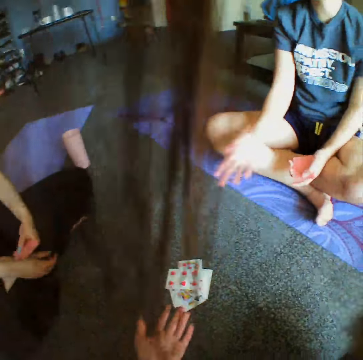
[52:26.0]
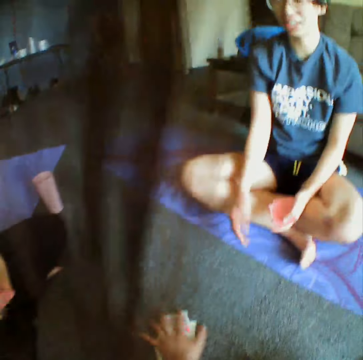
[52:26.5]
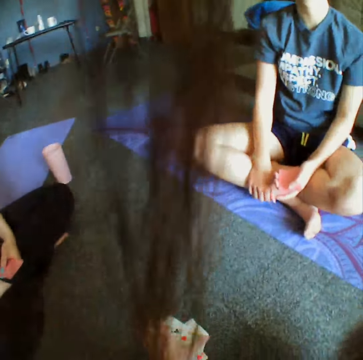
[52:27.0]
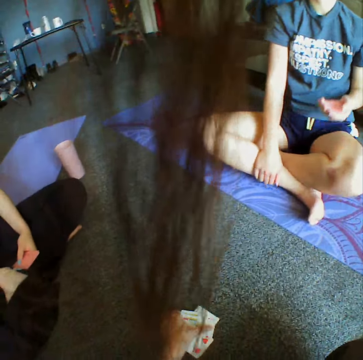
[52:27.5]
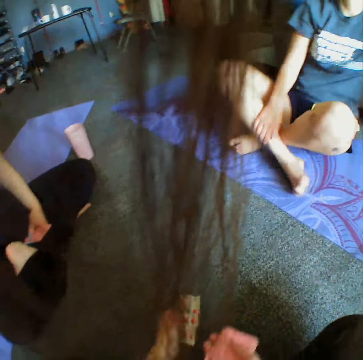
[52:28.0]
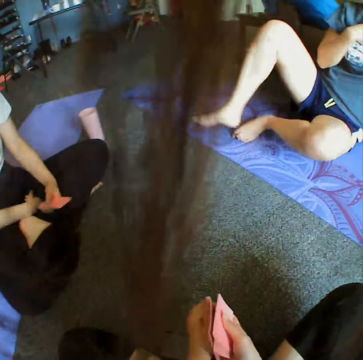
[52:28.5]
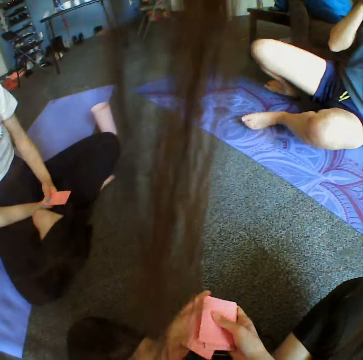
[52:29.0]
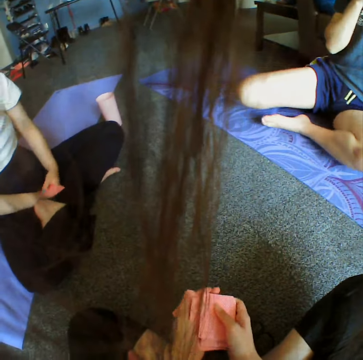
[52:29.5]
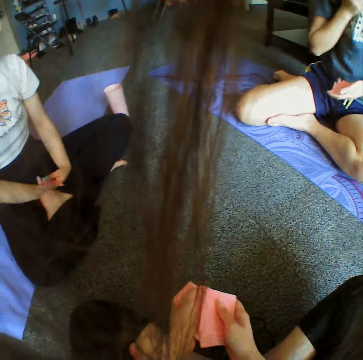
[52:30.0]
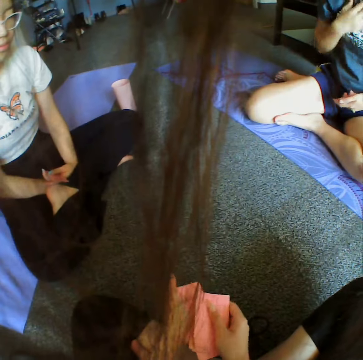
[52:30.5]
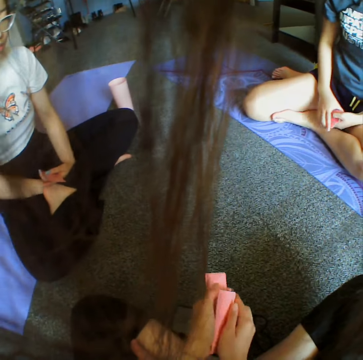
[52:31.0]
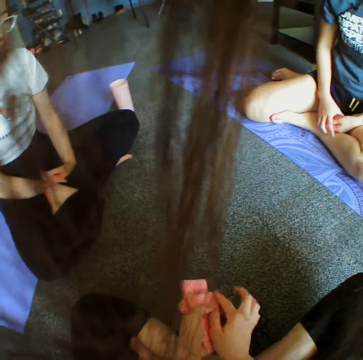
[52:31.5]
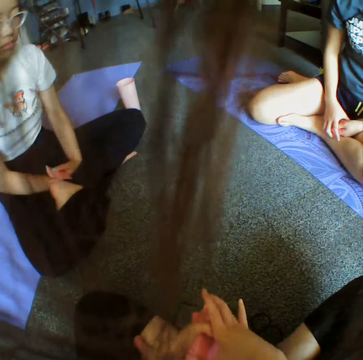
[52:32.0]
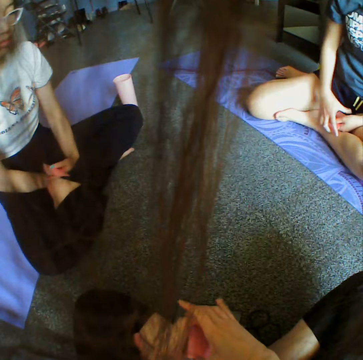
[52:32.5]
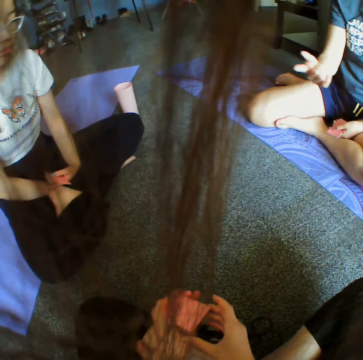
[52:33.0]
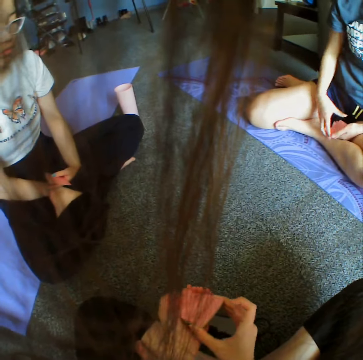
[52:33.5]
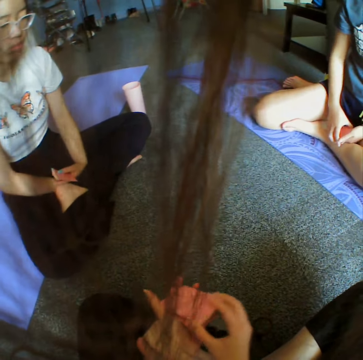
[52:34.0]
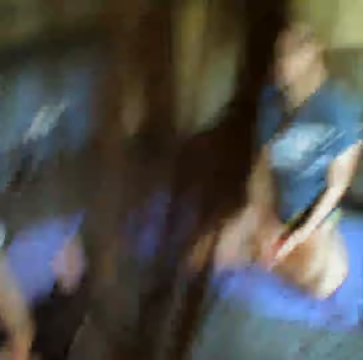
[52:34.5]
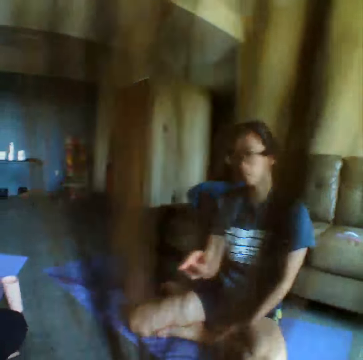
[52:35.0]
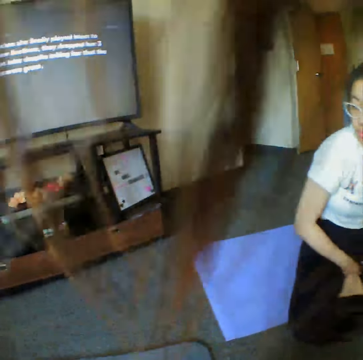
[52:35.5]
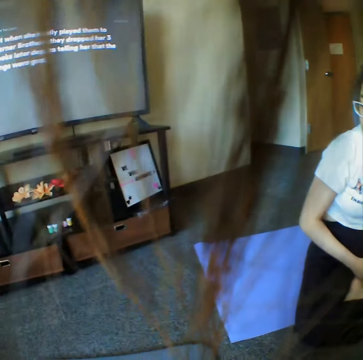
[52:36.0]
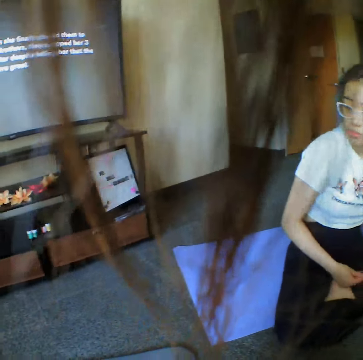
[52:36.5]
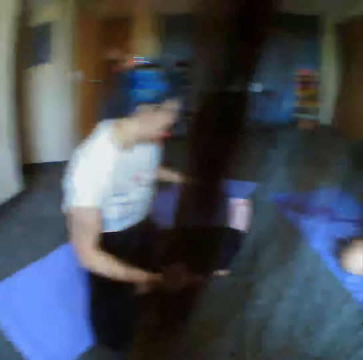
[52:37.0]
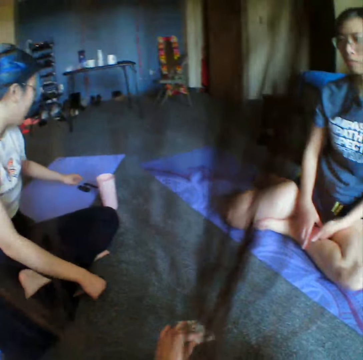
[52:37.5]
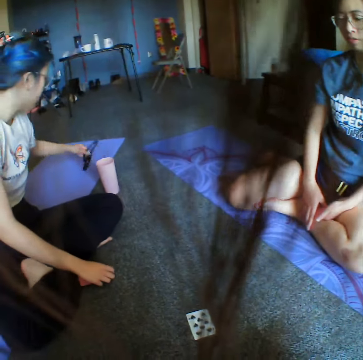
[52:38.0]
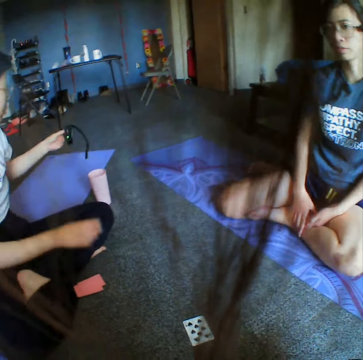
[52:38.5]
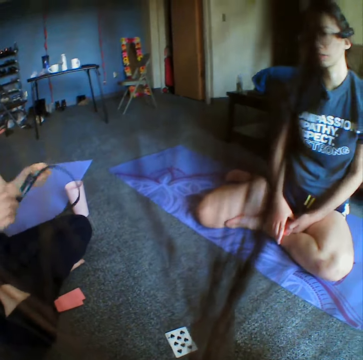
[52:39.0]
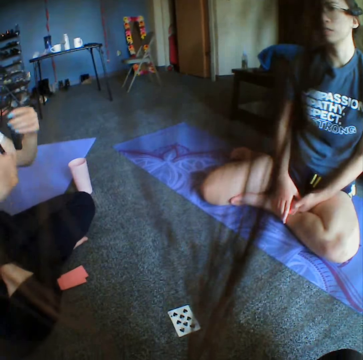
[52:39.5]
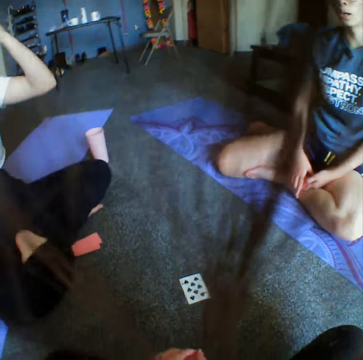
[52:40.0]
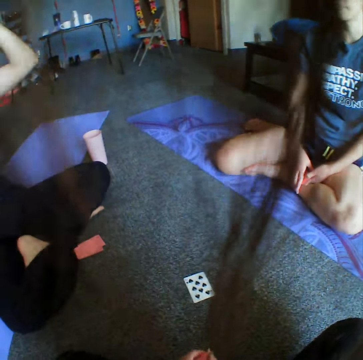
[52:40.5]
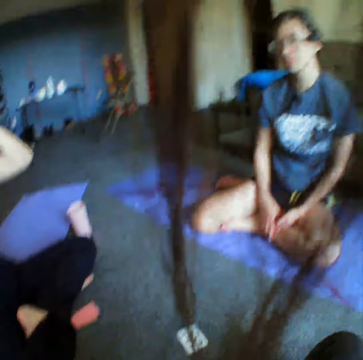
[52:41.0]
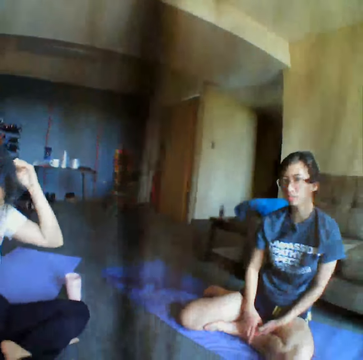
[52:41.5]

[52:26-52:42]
The camera wearer takes all the cards. They shuffle the cards in hand. They talk to two women. They throw a card.

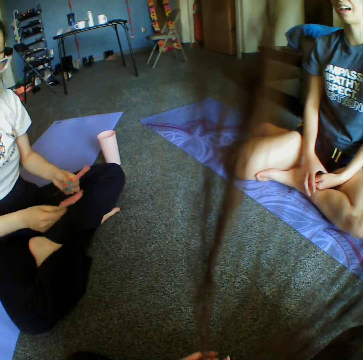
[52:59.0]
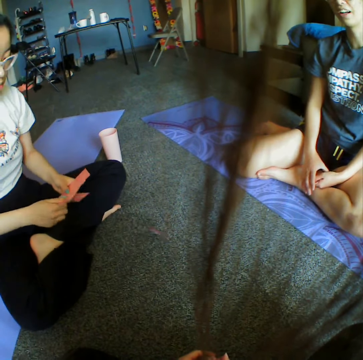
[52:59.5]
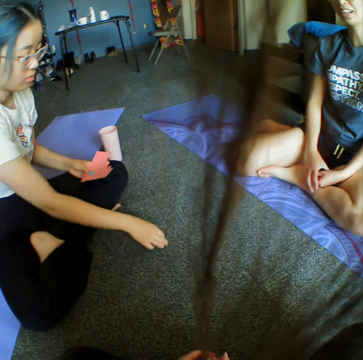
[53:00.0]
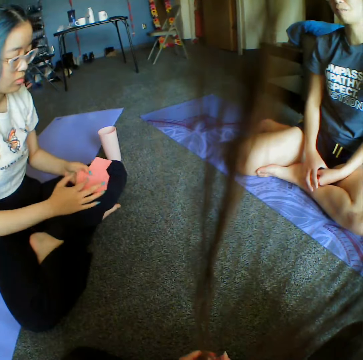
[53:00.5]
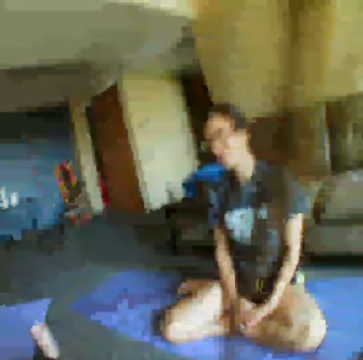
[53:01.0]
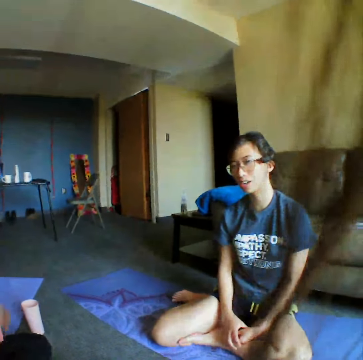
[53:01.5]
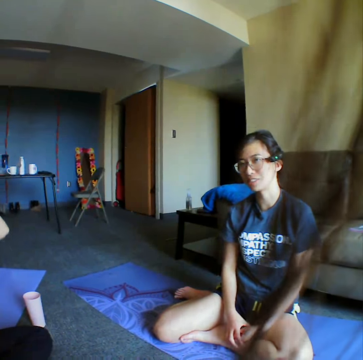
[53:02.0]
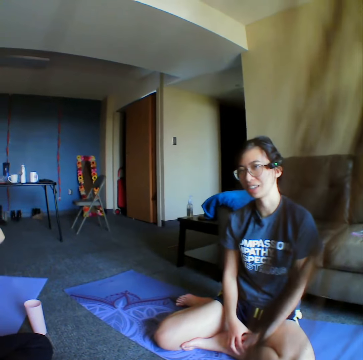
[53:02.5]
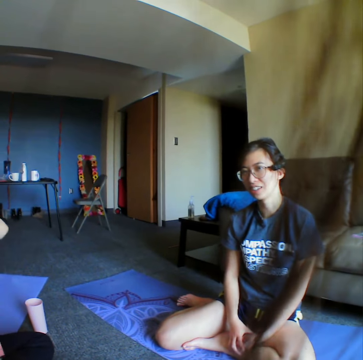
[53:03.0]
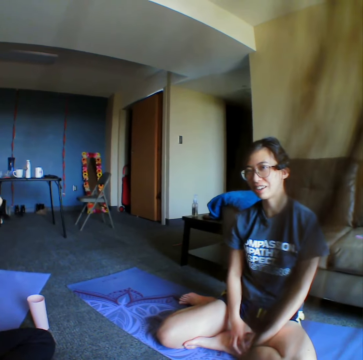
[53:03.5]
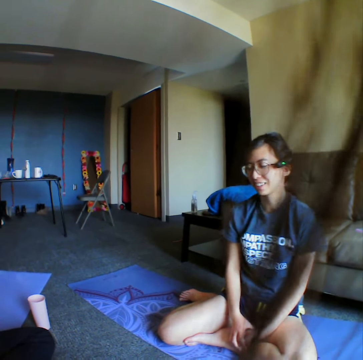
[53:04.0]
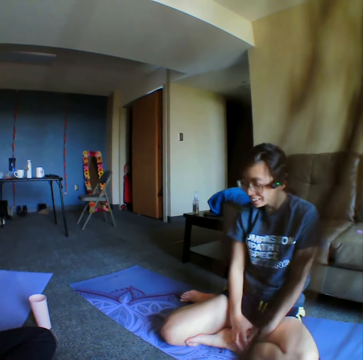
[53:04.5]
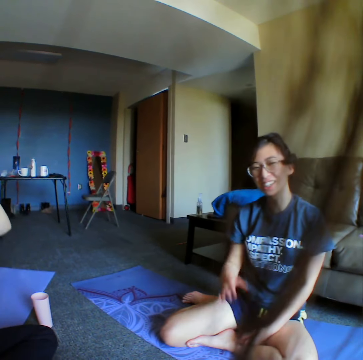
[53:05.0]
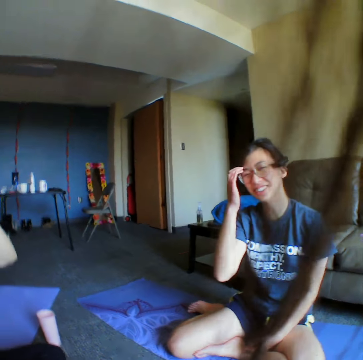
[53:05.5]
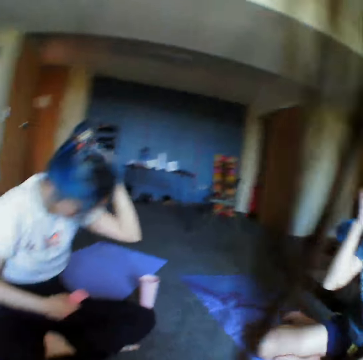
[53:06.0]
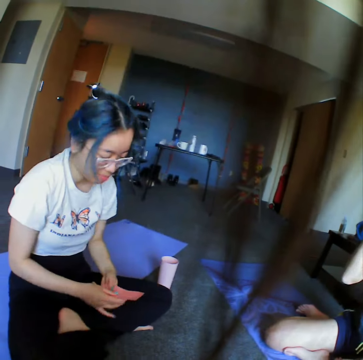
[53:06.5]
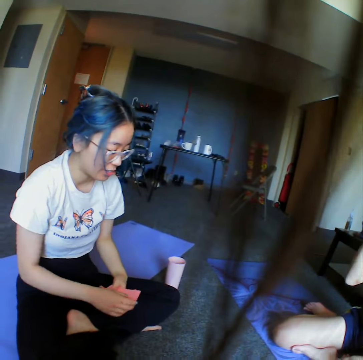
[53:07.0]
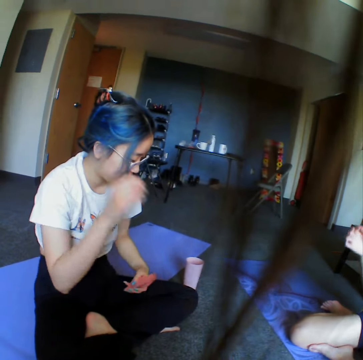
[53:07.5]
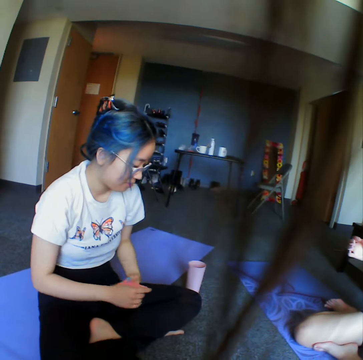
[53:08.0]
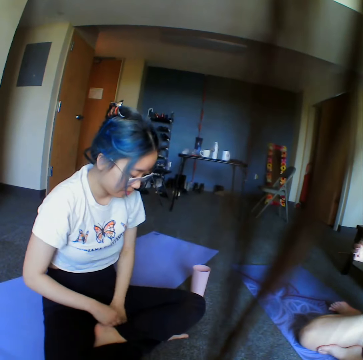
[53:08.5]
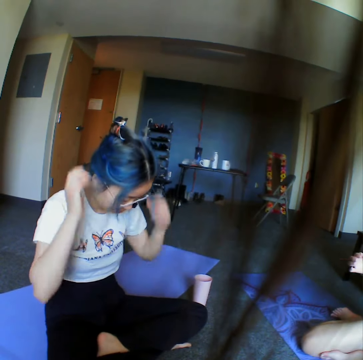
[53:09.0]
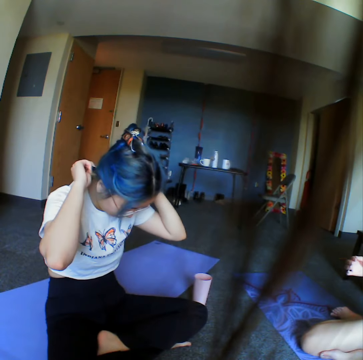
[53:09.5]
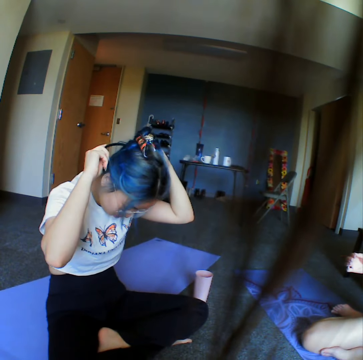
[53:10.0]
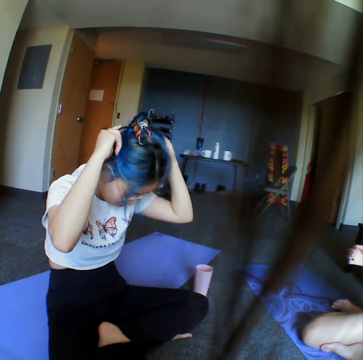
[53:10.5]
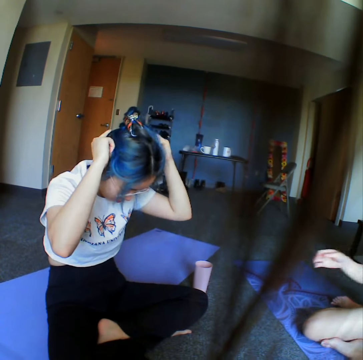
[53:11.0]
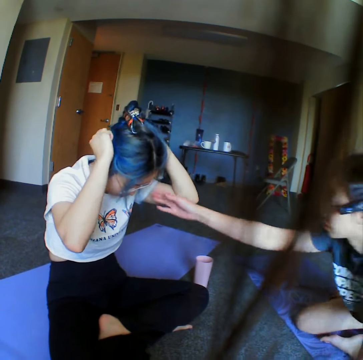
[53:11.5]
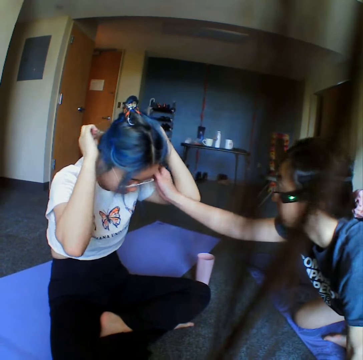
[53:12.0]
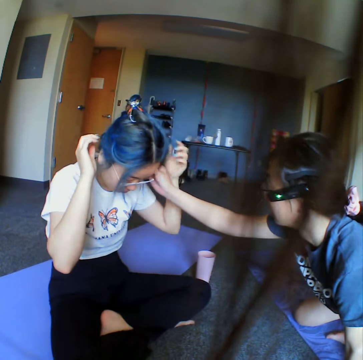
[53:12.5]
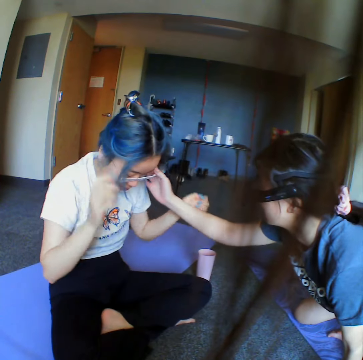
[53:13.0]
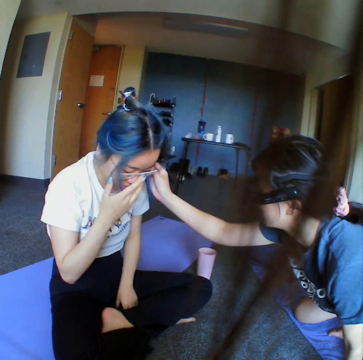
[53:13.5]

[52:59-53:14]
A woman reshuffles the cards, drops a card, and picks up the card. The camera wearer talks to the women. The woman makes her hair and positions the headphones. Another woman helps to fix the first woman's hair.

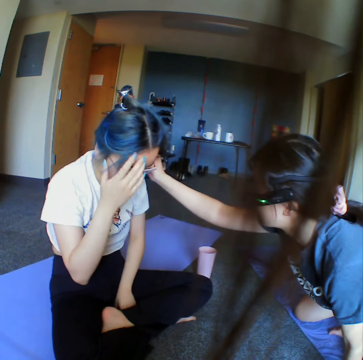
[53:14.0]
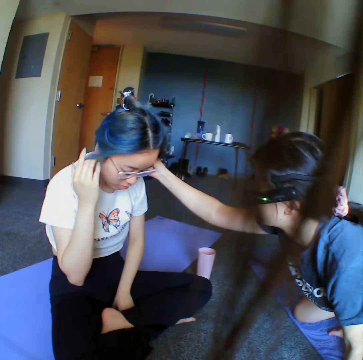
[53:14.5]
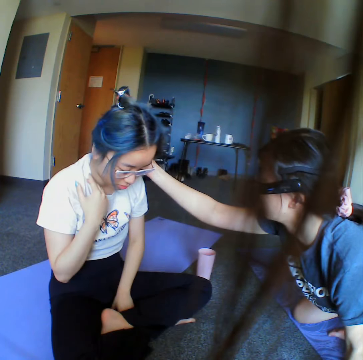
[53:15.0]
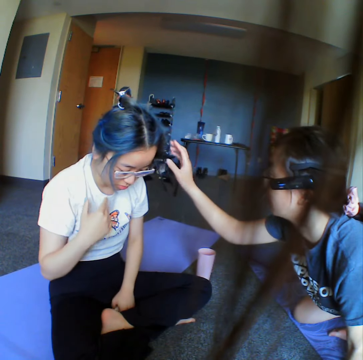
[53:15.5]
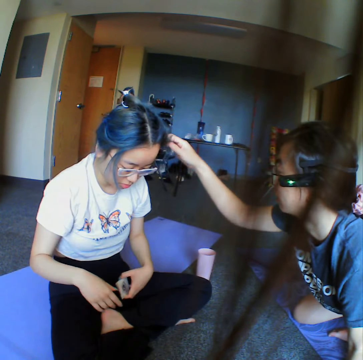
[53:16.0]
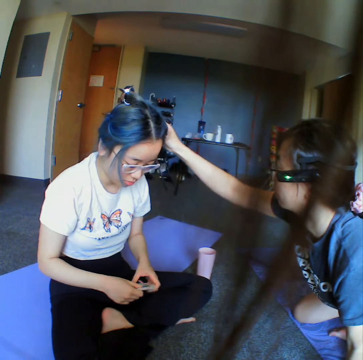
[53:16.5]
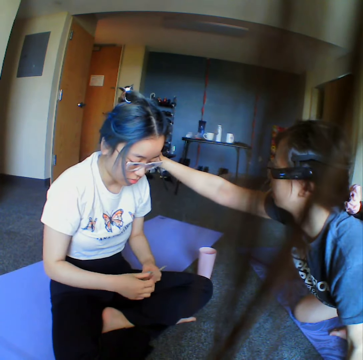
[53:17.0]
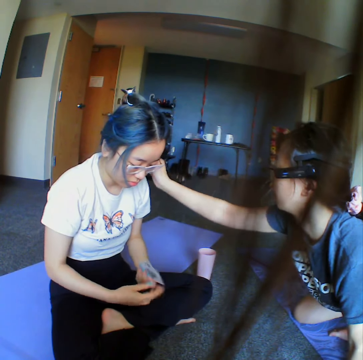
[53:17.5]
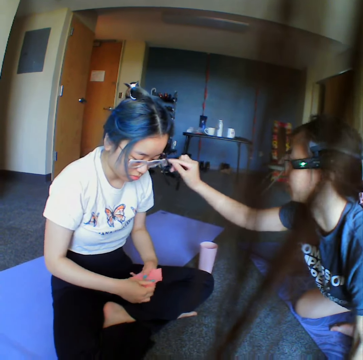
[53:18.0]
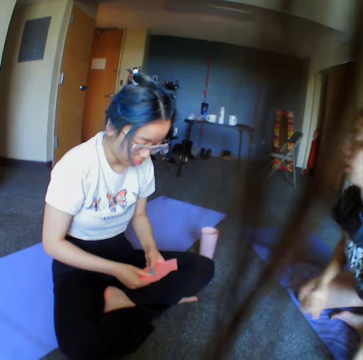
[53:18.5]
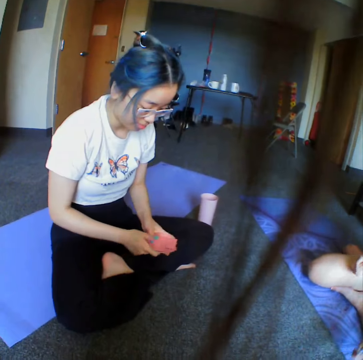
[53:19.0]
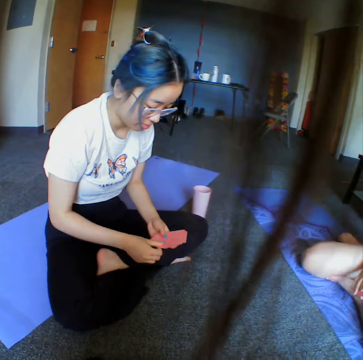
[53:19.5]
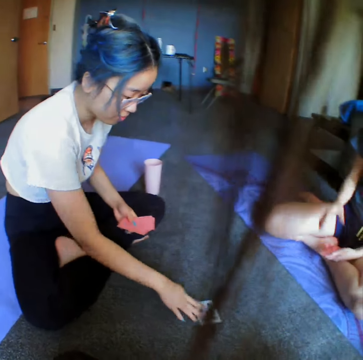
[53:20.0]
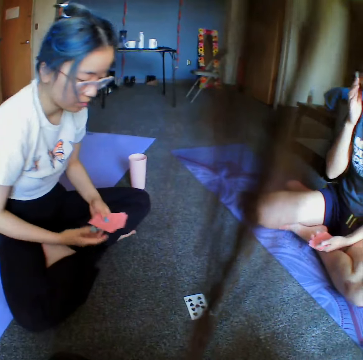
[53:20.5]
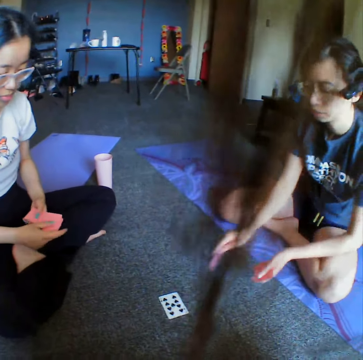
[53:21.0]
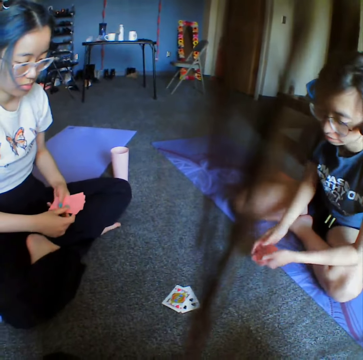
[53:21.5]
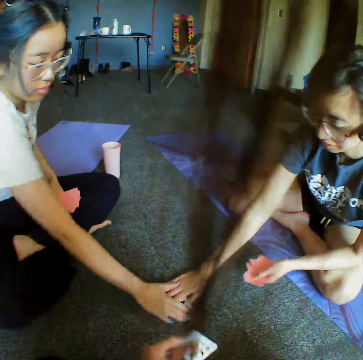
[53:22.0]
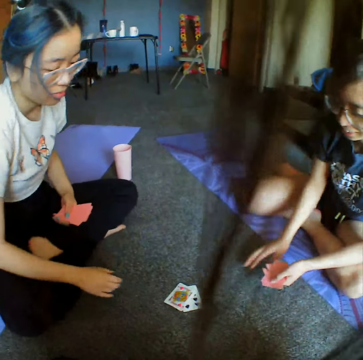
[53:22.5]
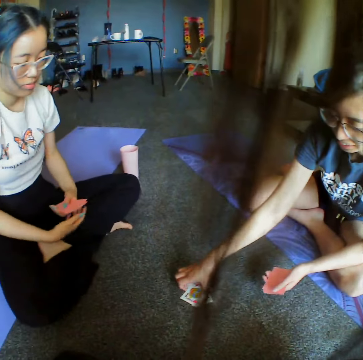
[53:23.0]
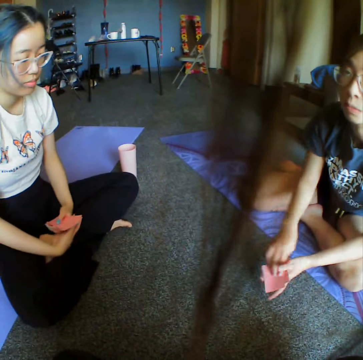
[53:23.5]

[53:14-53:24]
A woman removes her hand from another woman's hair. The other woman throws a card. The first woman throws a card, takes all the cards, and taps the cards. The other woman takes the cards.
